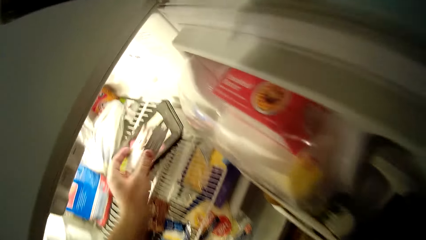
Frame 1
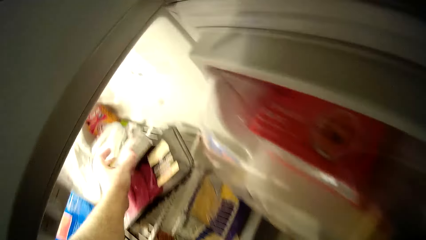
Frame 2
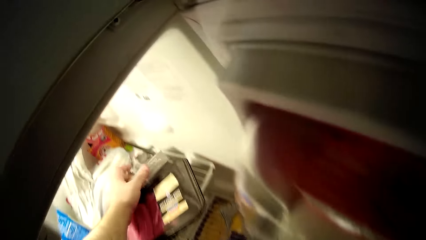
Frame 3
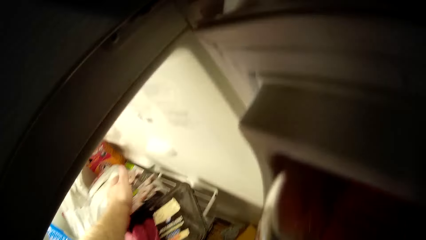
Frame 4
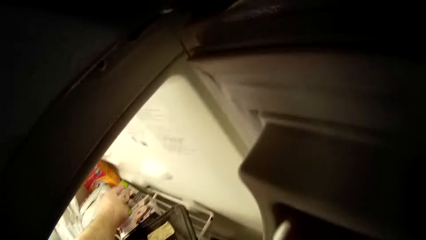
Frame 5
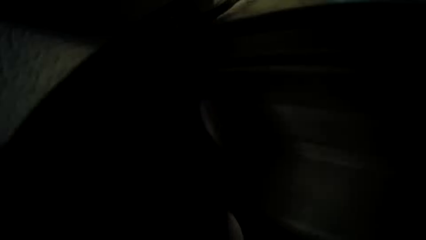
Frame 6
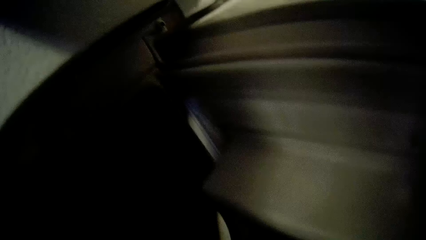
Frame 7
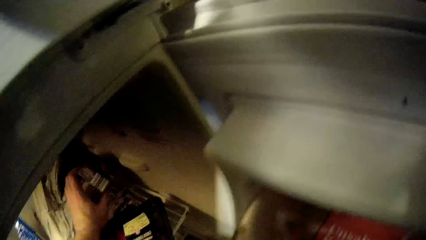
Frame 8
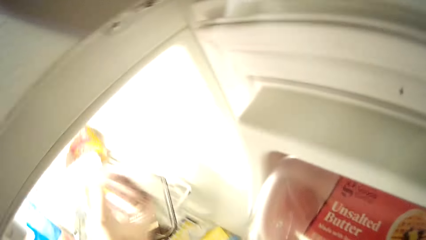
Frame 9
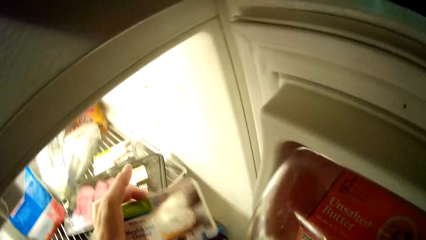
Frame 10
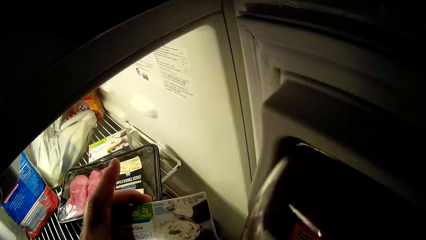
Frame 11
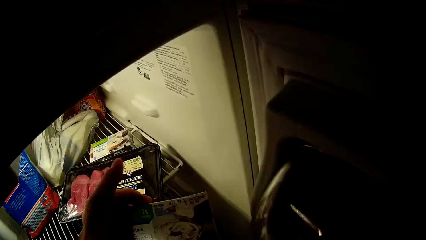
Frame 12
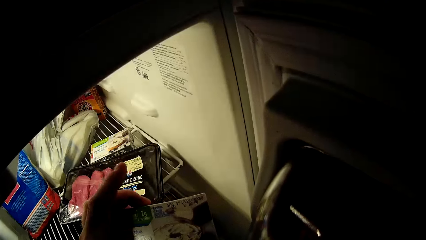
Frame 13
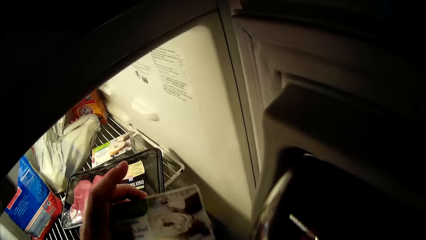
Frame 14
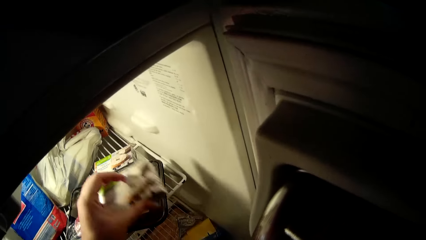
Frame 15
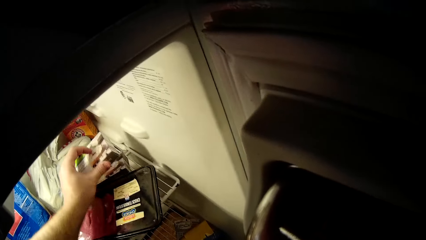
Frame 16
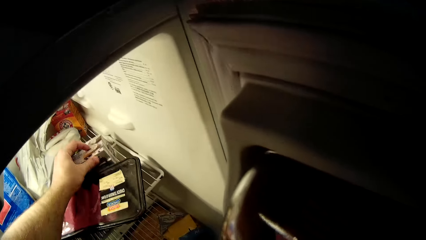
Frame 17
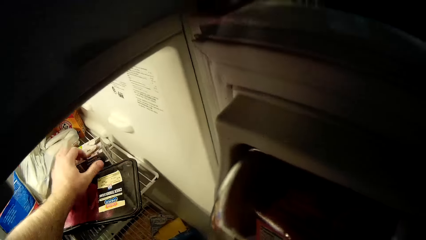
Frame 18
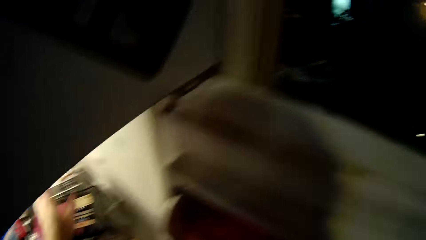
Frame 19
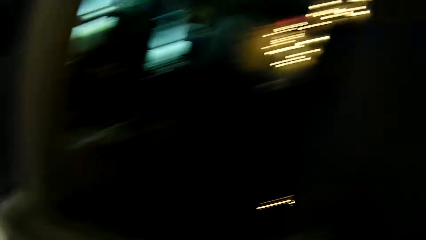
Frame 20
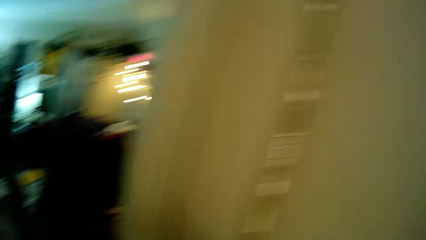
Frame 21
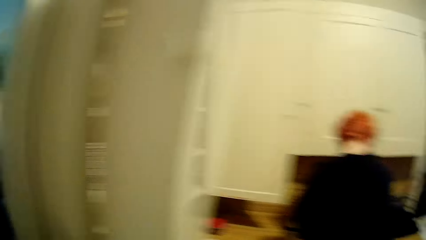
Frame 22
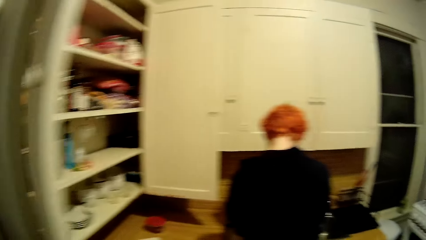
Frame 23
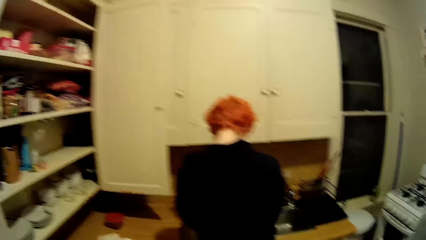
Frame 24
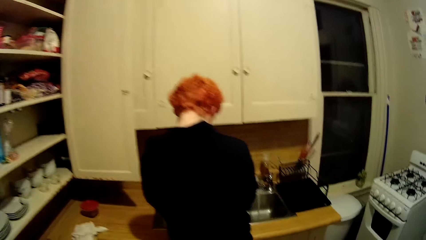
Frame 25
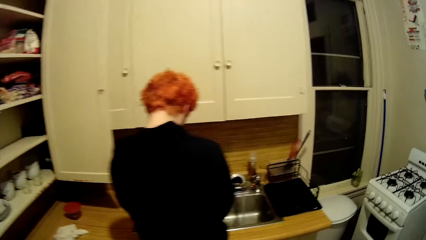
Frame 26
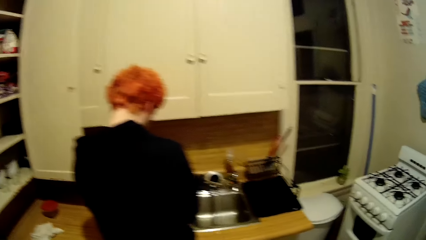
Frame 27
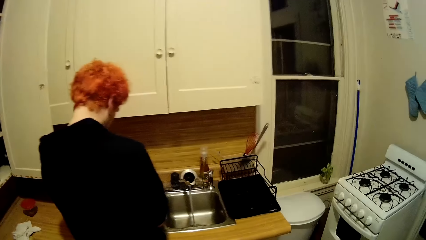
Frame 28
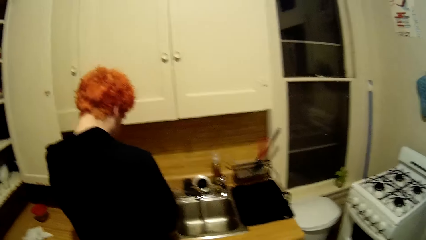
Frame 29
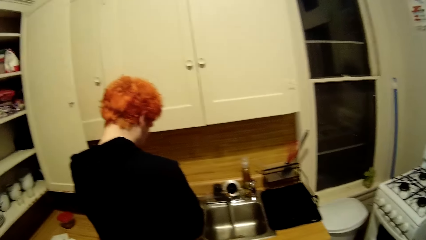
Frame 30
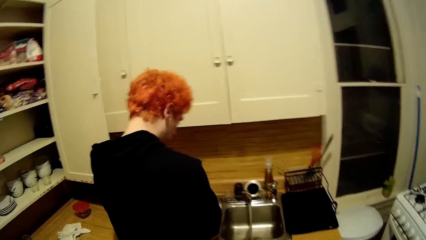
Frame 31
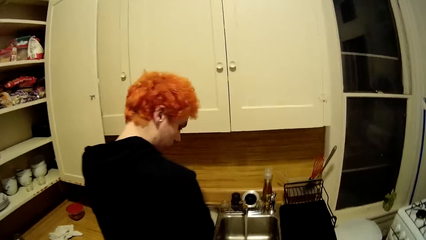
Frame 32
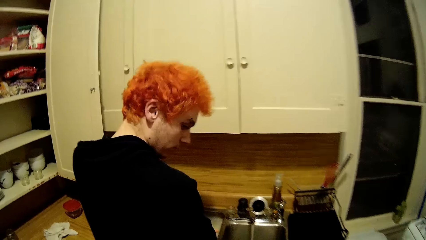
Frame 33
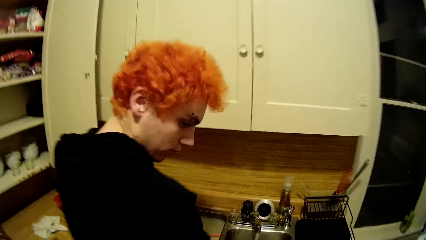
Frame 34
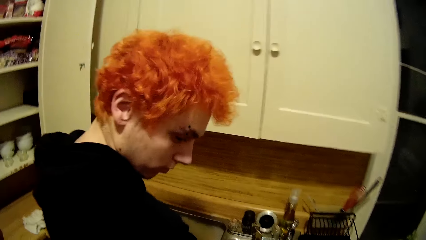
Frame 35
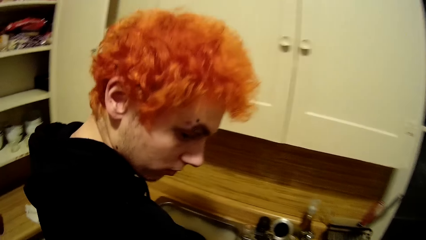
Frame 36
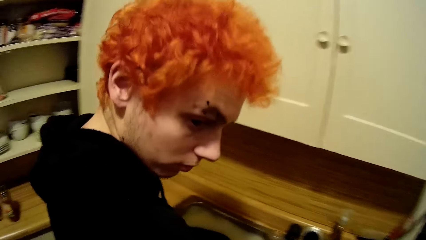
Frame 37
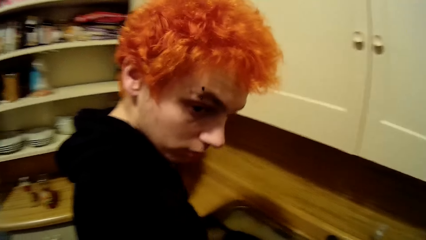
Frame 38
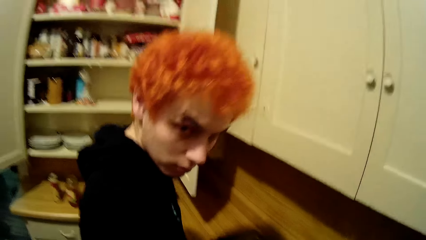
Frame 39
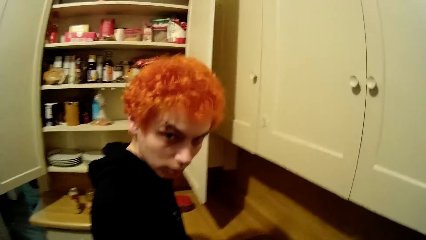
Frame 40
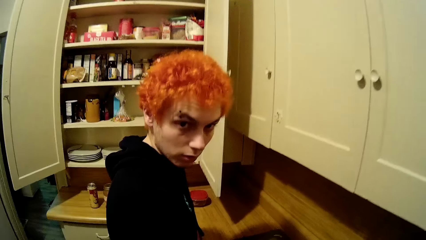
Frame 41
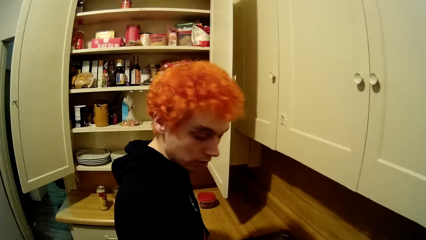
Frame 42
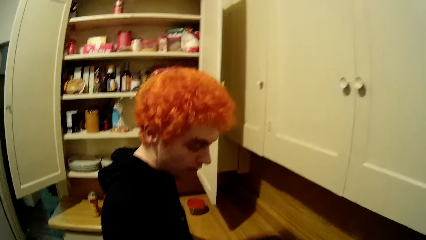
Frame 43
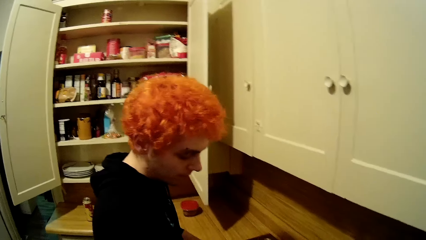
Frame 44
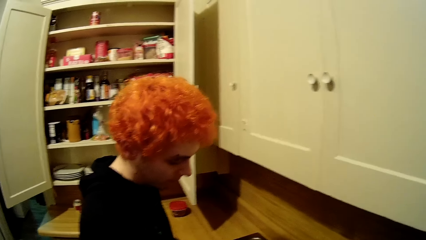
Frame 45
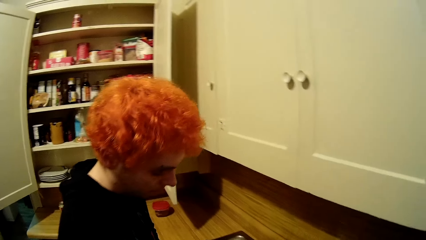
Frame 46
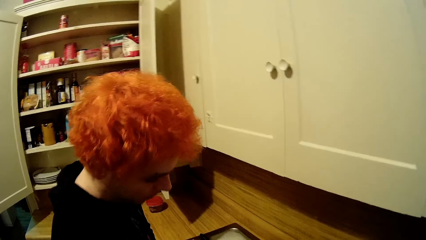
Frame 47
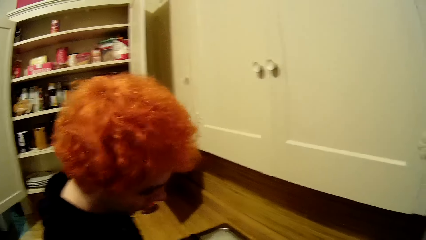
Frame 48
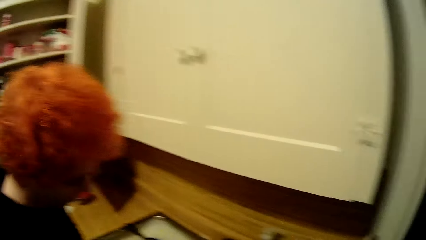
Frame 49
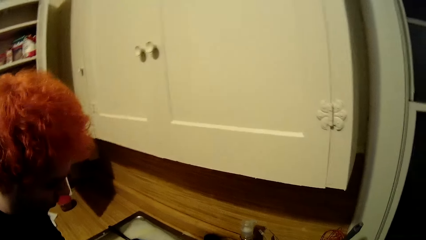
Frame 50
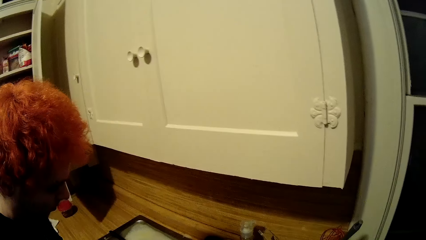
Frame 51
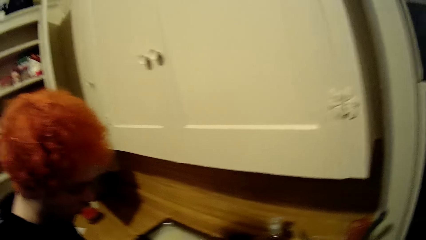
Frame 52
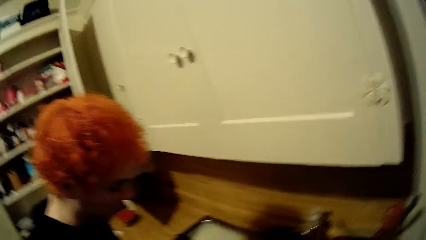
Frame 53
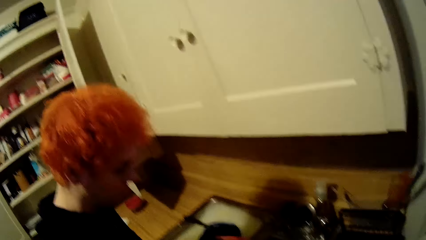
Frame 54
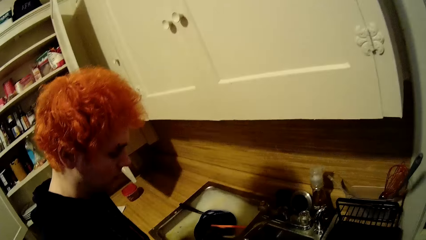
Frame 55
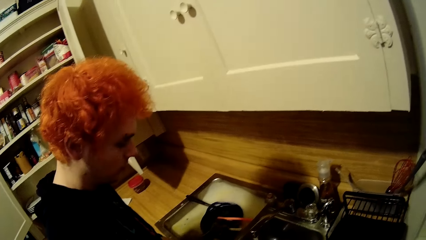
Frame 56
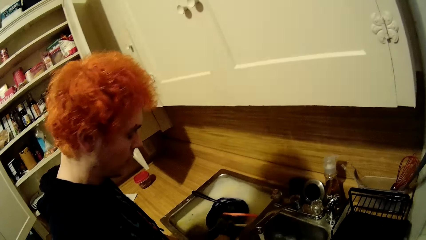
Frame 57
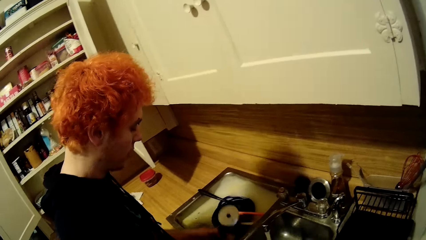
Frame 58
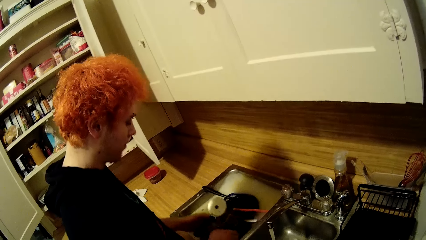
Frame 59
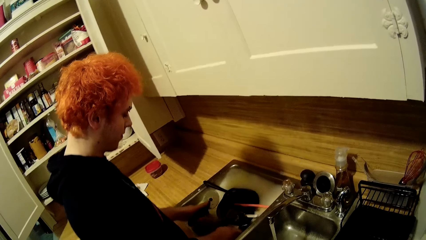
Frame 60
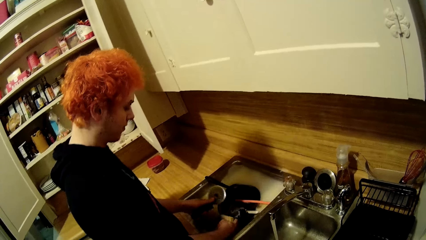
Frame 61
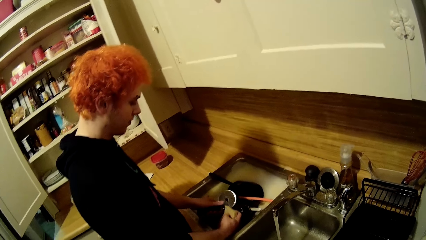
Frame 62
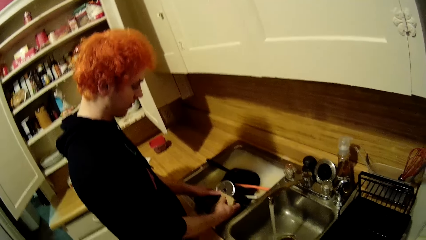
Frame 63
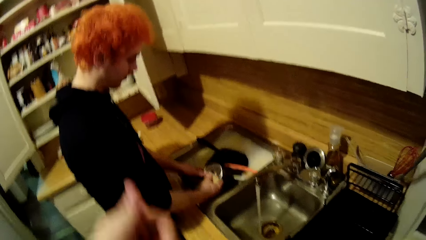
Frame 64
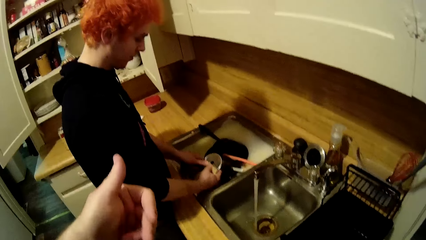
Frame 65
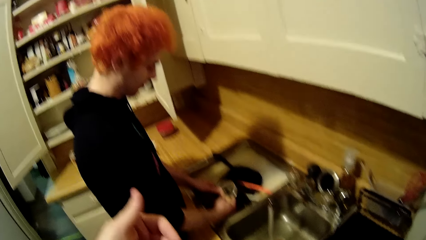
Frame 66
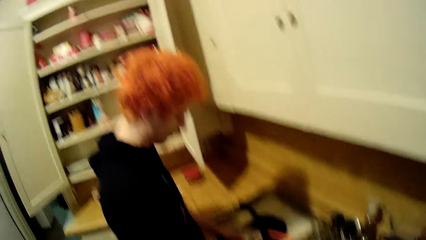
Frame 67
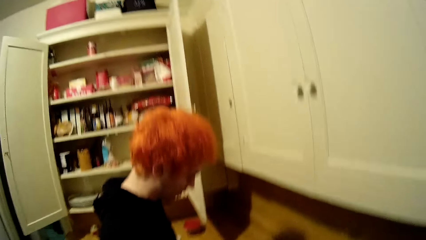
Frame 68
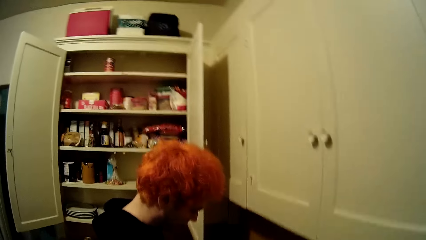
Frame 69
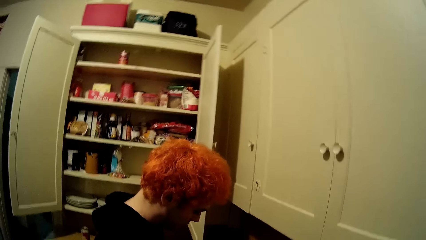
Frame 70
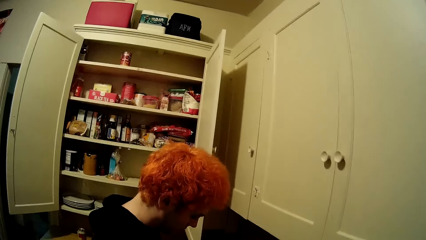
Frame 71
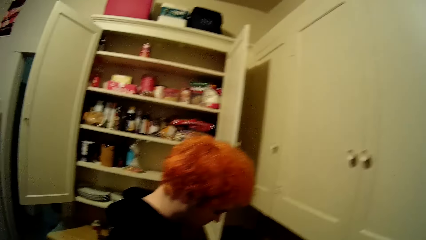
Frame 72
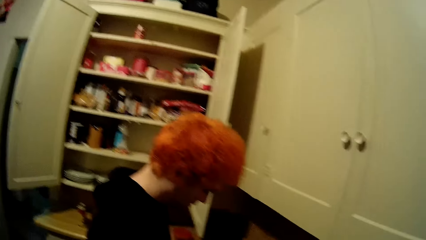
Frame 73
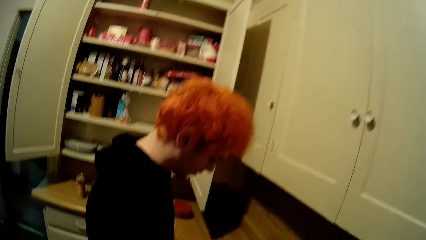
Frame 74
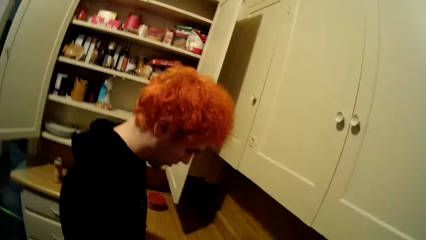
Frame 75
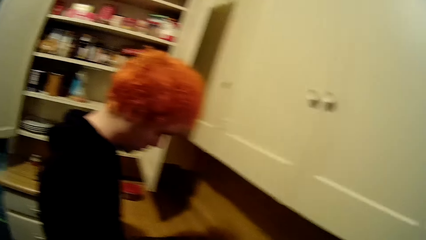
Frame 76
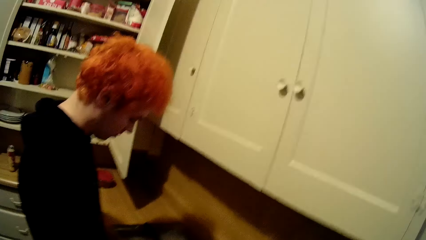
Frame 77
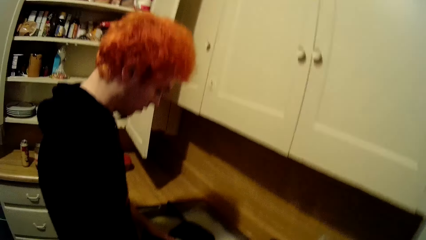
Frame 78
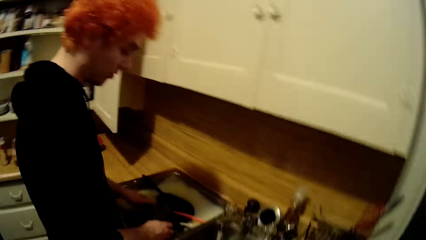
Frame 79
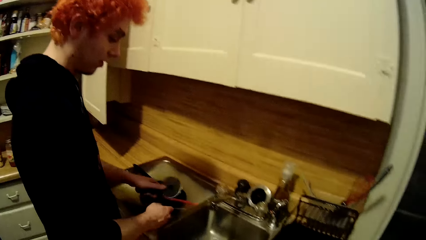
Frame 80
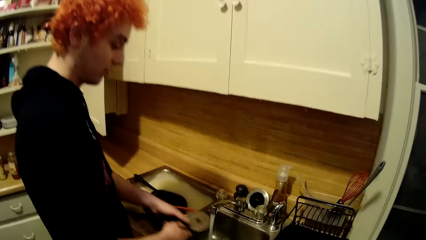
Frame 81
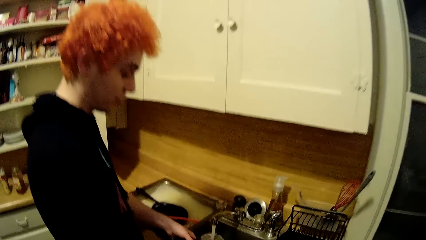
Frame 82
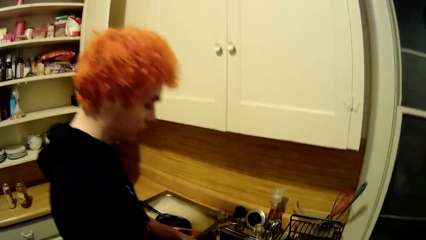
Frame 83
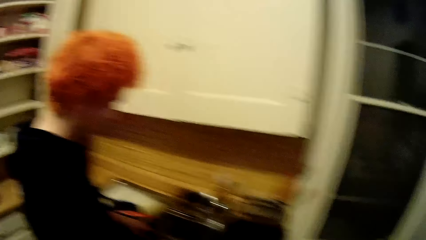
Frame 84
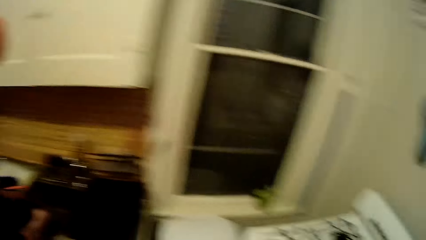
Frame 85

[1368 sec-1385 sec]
The camera wearer puts a box in the fridge. They pick up a box from the fridge, stare at the box and put the box in the fridge. They walk around the house. A man stands on the floor. The camera wearer converses with the man. They stare around the house. The man washes the lid in the sink. The camera wearer makes gestures. They stare around the house.
